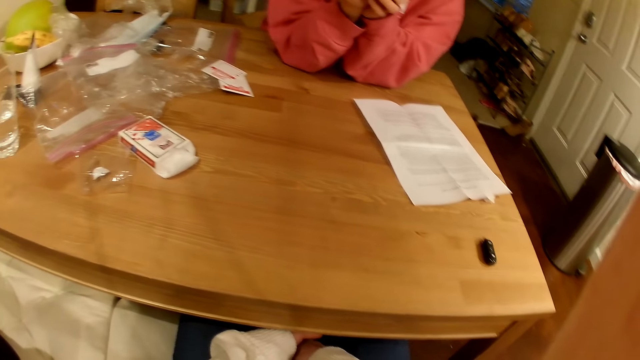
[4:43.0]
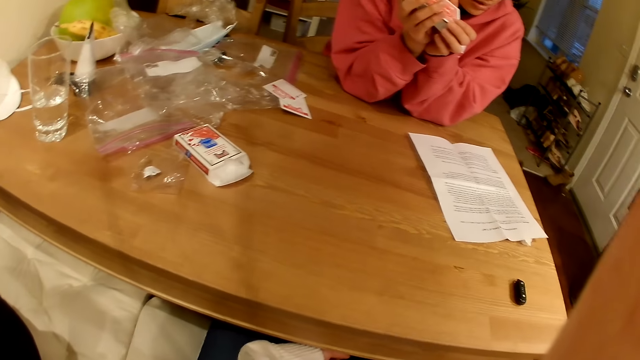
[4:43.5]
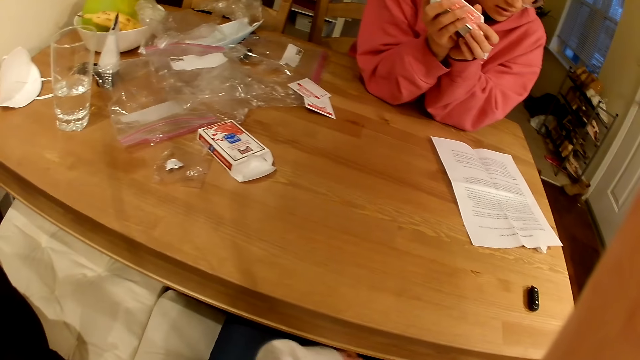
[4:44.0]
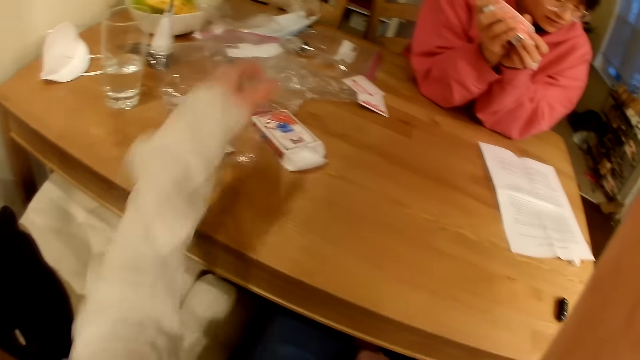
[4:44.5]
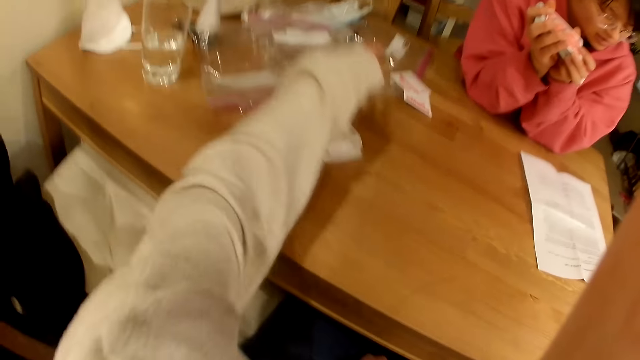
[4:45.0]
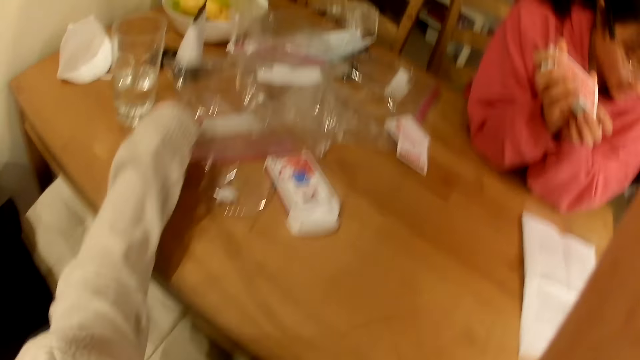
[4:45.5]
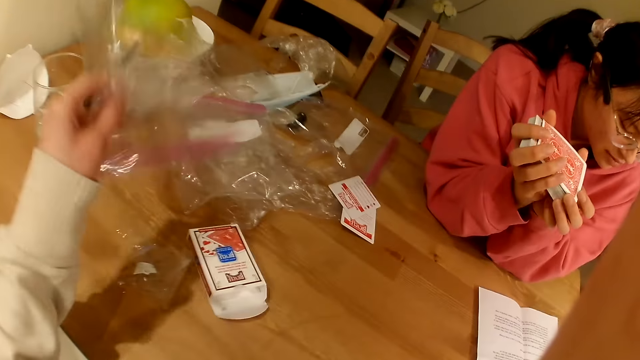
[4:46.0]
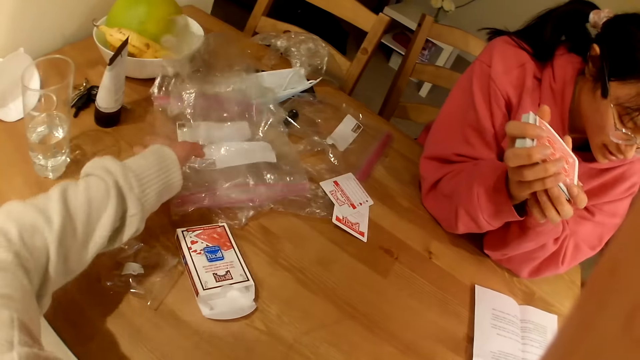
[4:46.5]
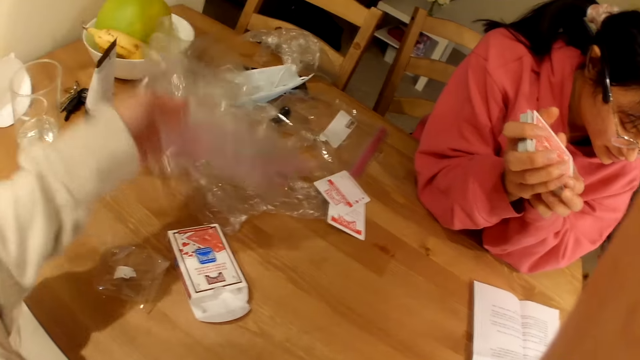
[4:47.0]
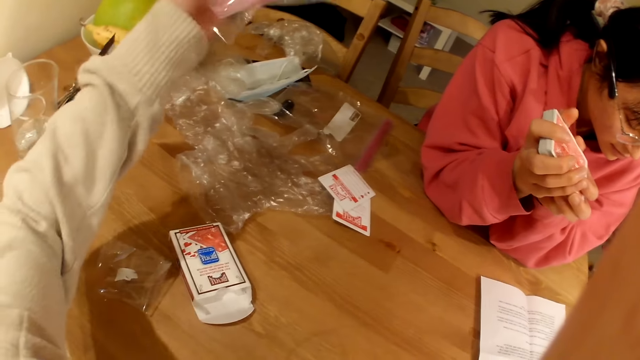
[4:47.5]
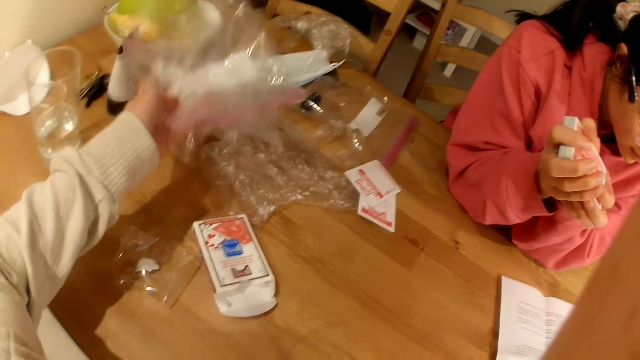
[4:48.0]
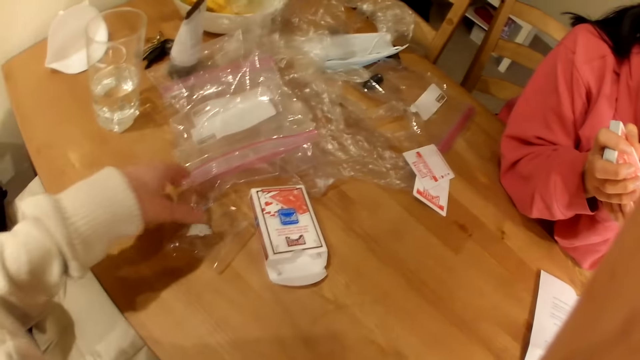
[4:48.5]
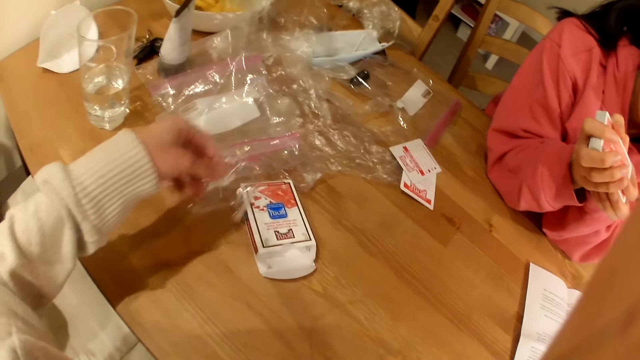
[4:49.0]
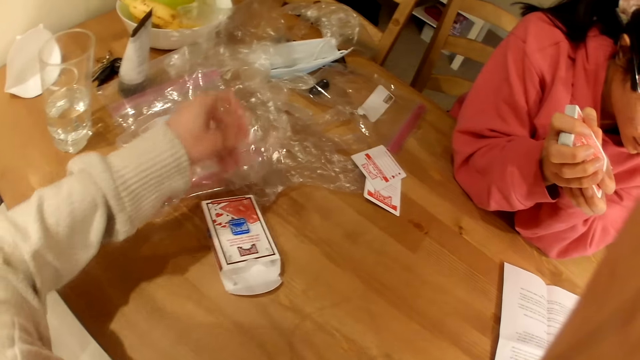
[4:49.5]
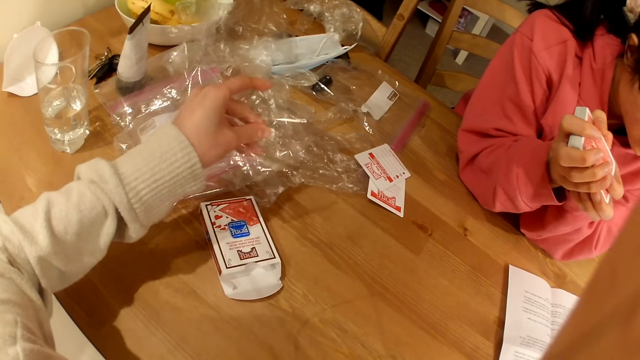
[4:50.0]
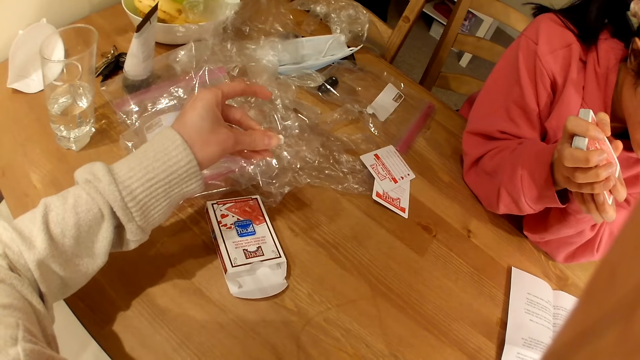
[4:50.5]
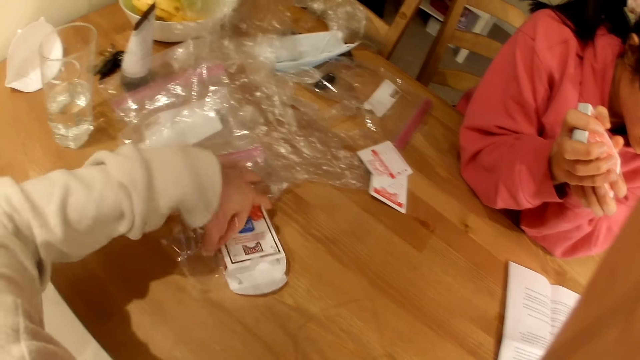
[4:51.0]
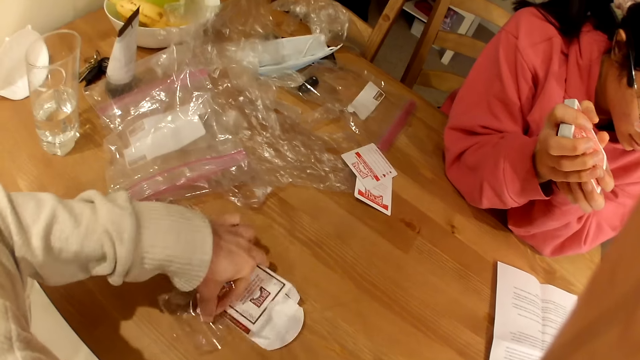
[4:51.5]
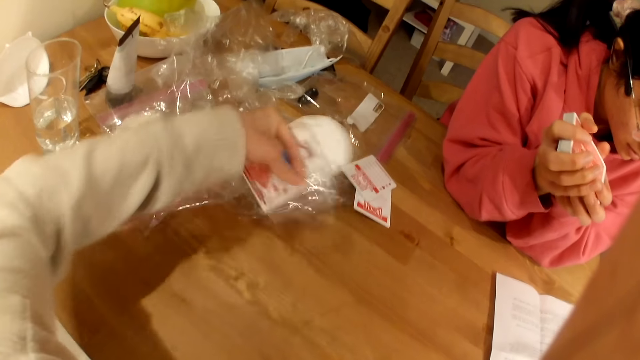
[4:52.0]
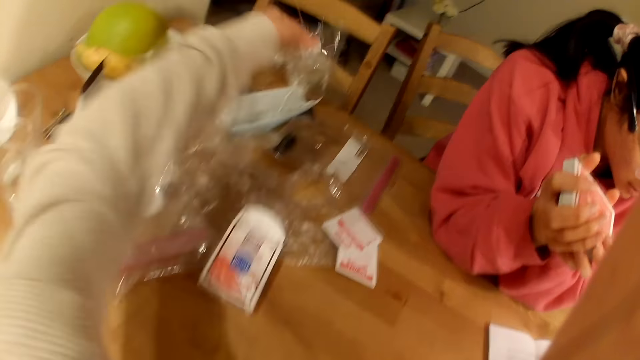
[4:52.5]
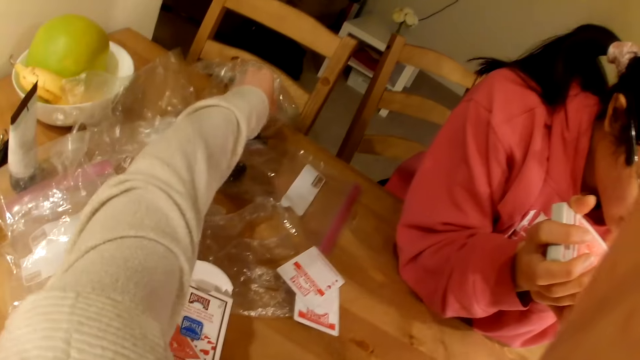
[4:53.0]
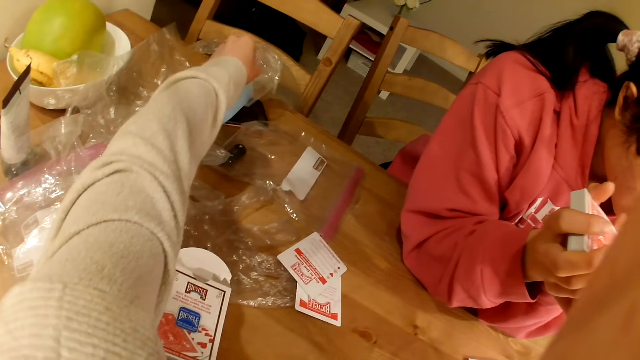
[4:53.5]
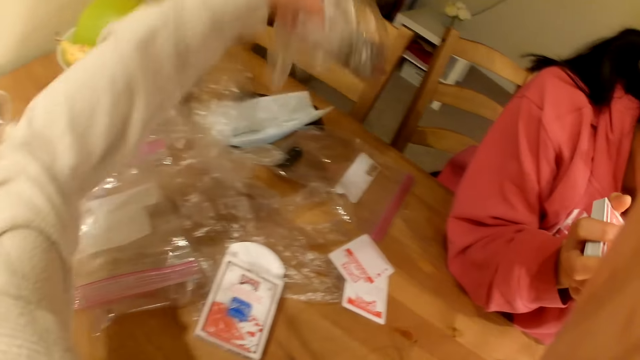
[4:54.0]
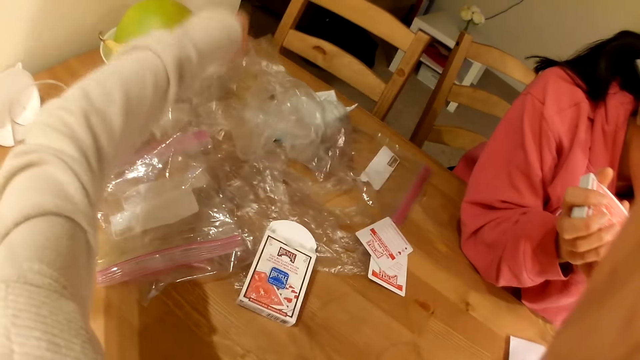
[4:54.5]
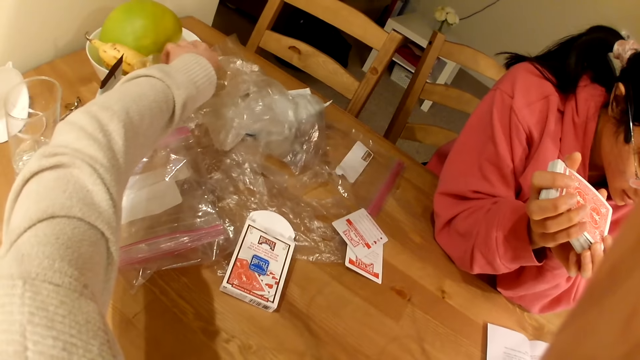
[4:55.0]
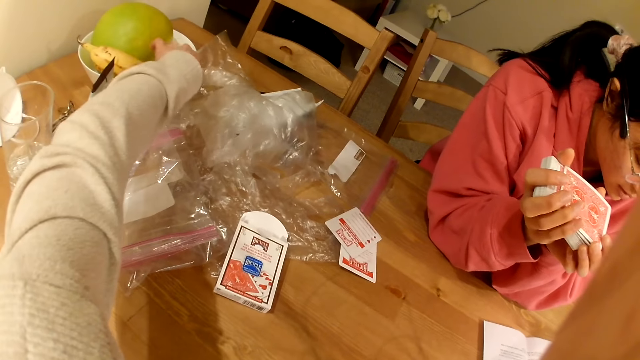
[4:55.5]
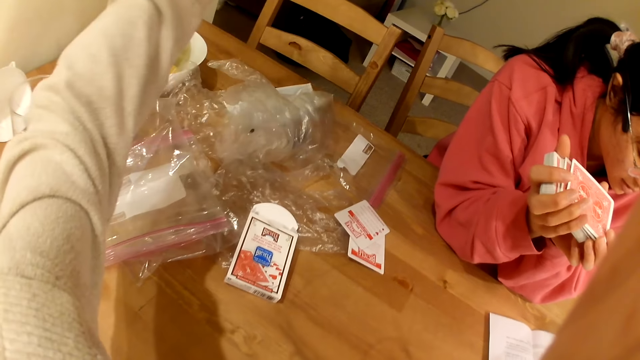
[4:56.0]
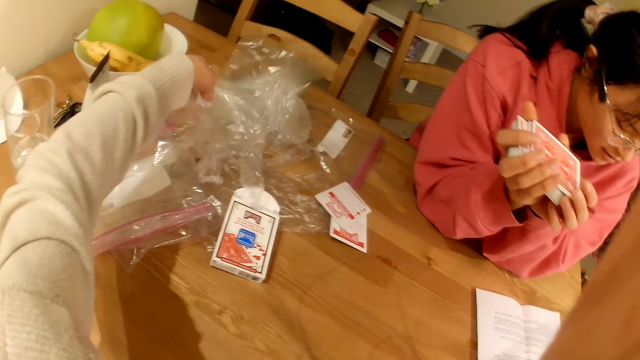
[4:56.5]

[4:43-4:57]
A woman reads the instruction paper. The camera wearer puts nylon papers on the table. They pick up a nylon paper. They pick up a box of cards. They put the box of cards on the table. They pick up the nylon papers.

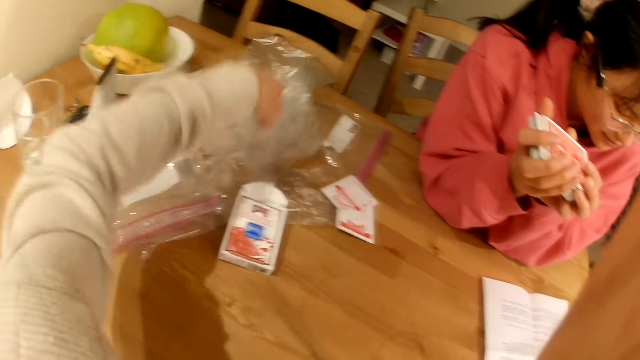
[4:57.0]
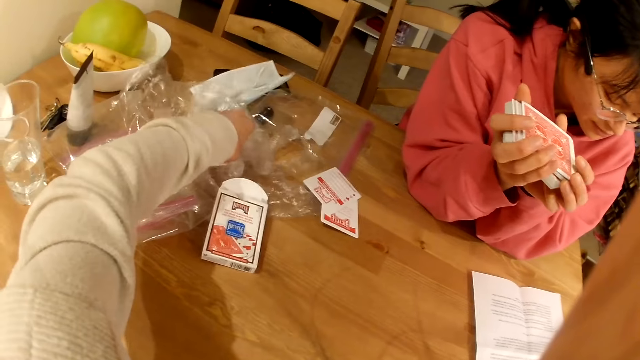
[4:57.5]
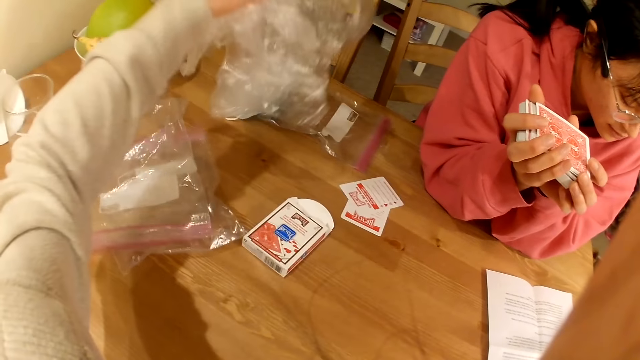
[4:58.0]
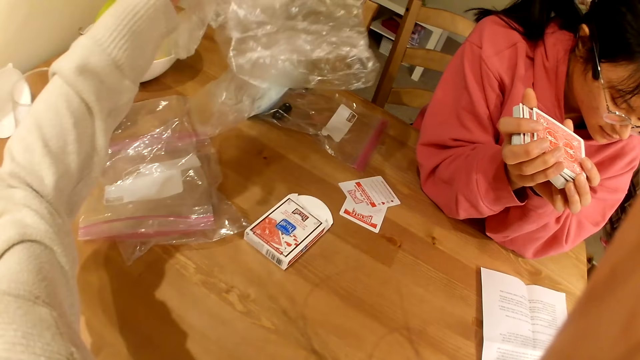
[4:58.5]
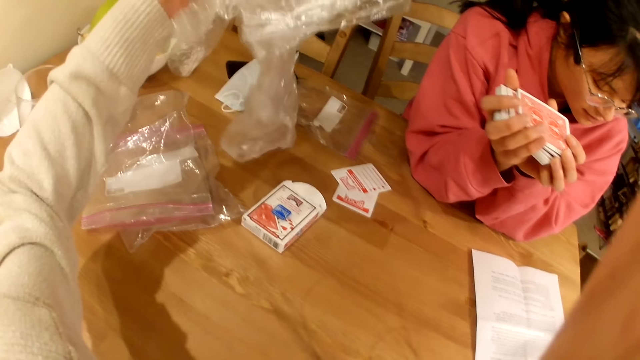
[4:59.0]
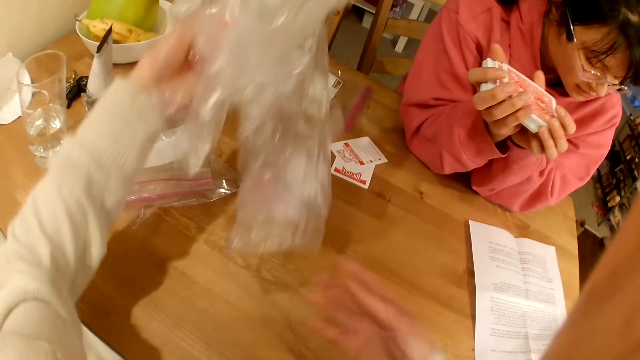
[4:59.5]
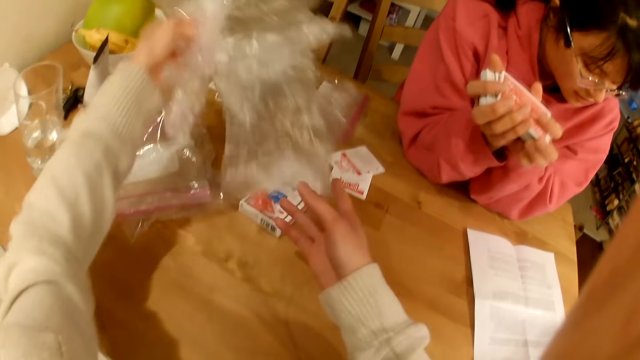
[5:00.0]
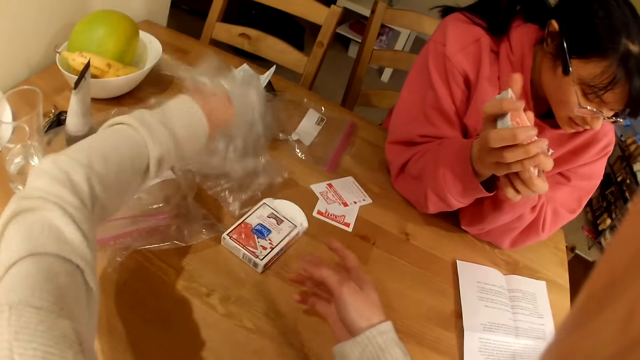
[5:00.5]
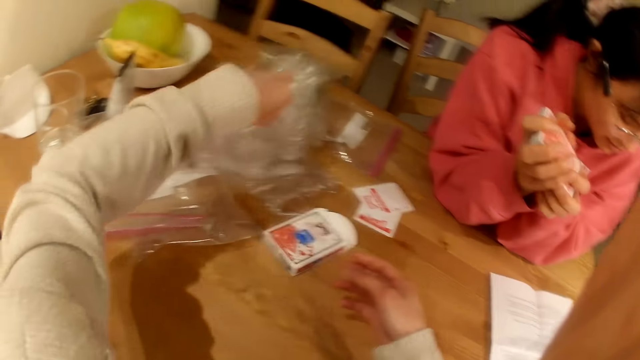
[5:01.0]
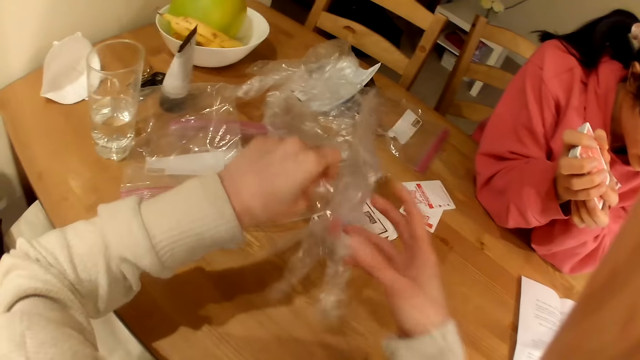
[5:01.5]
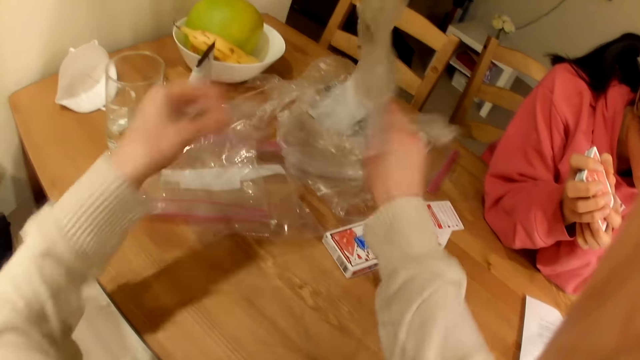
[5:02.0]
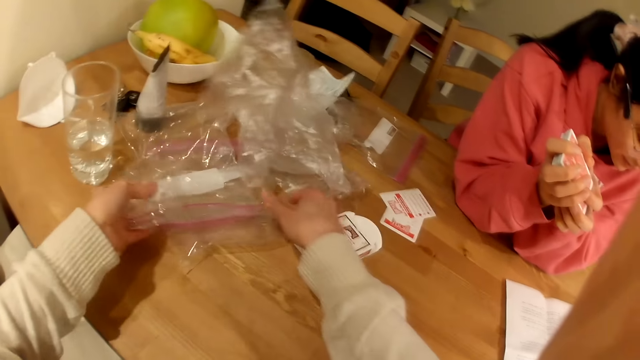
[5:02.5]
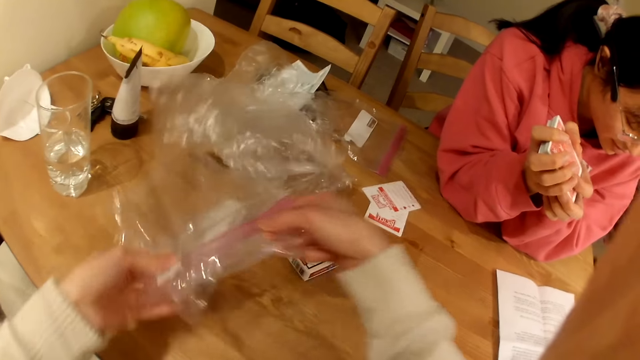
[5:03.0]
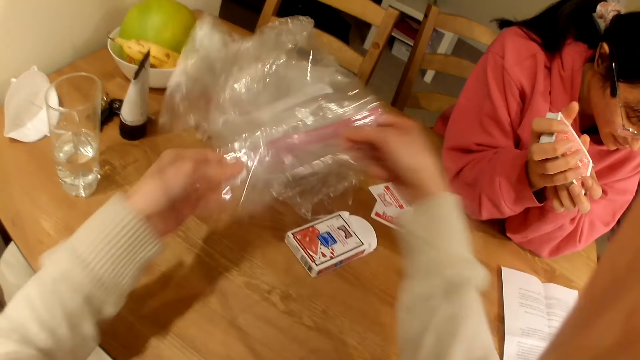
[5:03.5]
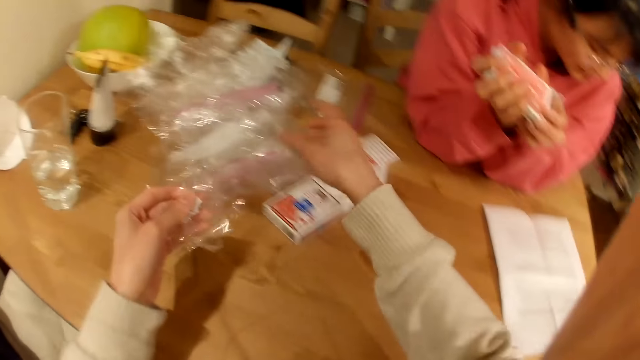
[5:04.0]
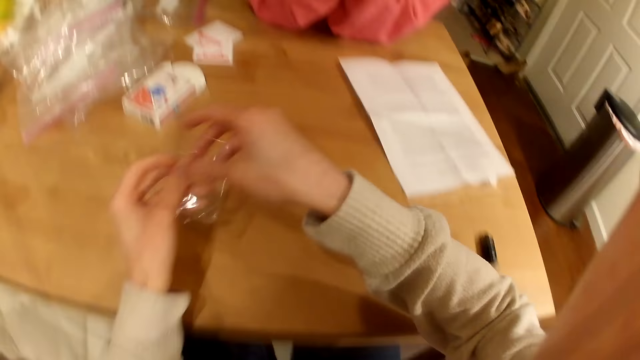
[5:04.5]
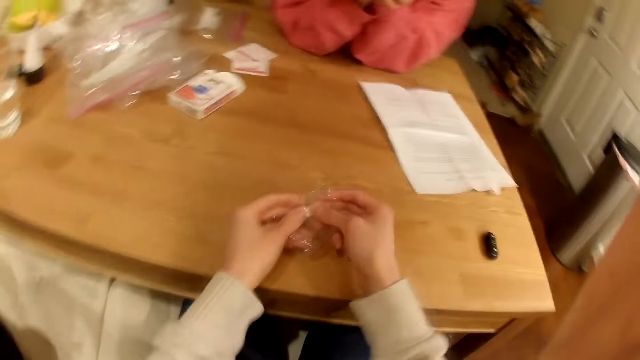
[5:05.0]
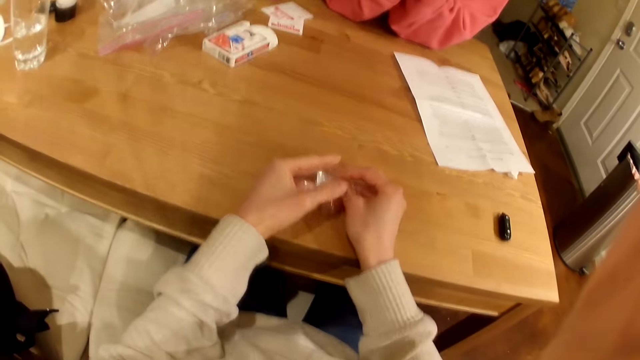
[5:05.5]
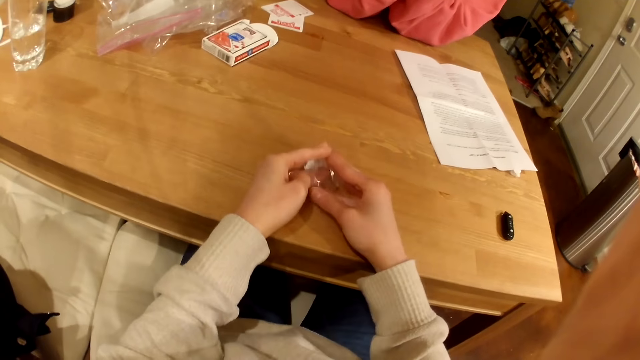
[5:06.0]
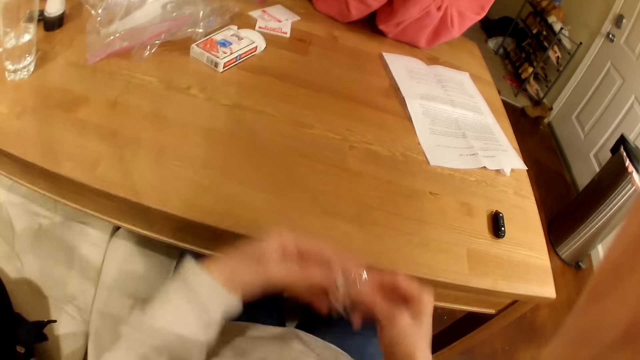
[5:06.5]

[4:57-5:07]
The camera wearer puts the nylon papers on the table. She picks up a polythene paper. She folds the nylon paper with her hands.
